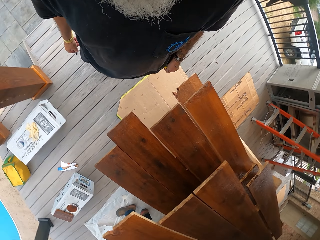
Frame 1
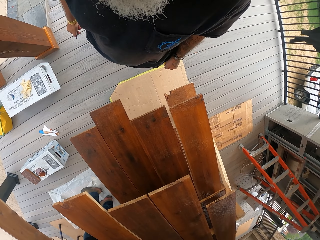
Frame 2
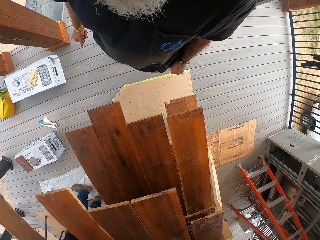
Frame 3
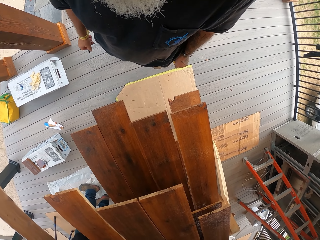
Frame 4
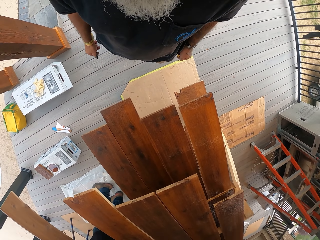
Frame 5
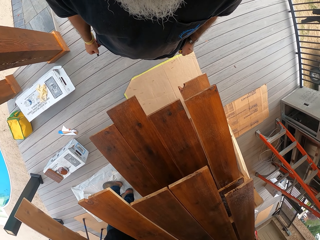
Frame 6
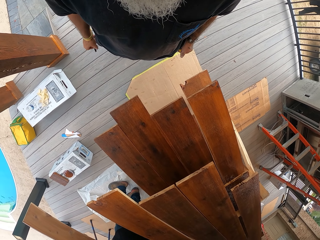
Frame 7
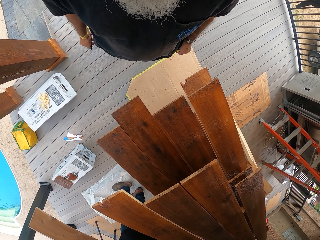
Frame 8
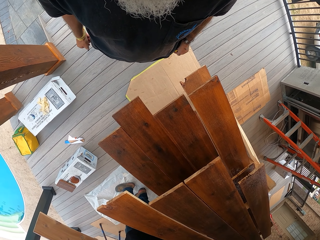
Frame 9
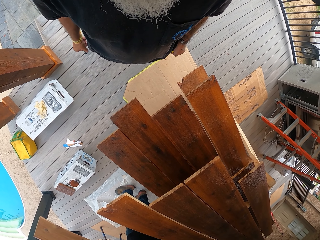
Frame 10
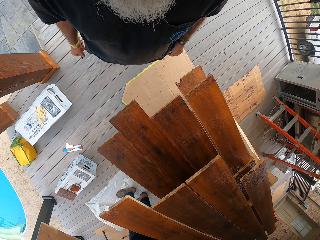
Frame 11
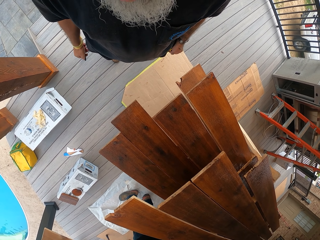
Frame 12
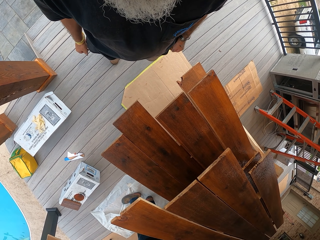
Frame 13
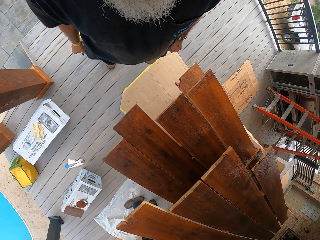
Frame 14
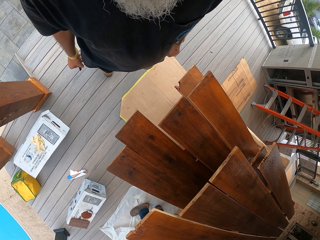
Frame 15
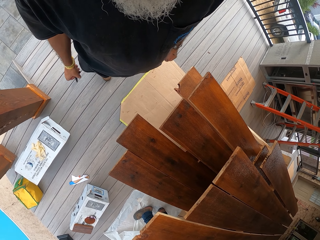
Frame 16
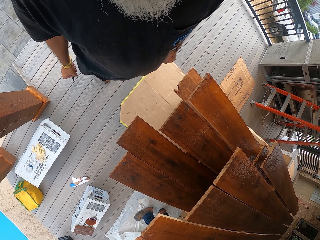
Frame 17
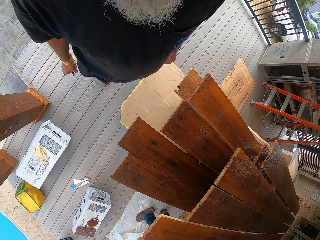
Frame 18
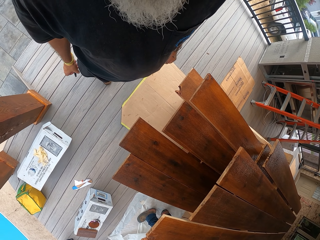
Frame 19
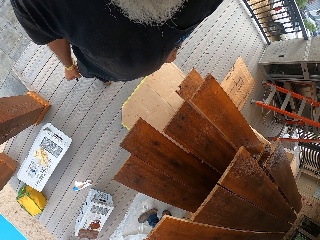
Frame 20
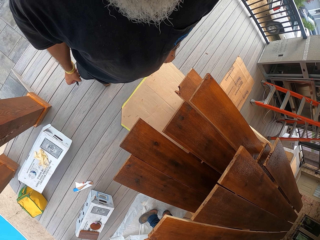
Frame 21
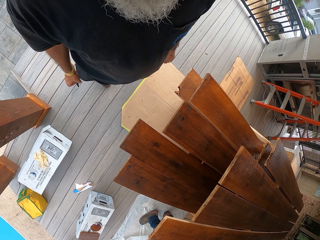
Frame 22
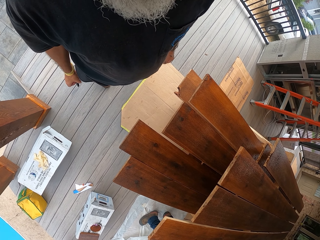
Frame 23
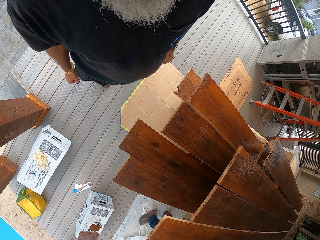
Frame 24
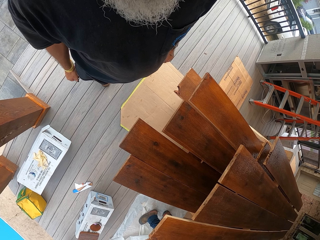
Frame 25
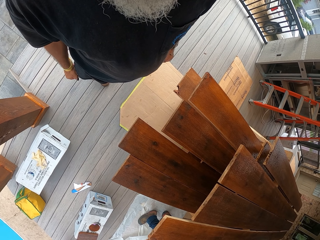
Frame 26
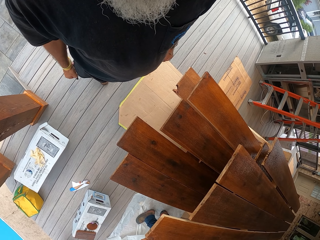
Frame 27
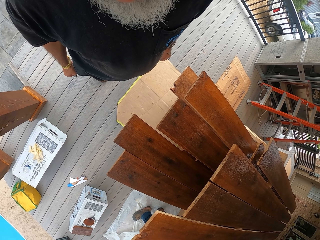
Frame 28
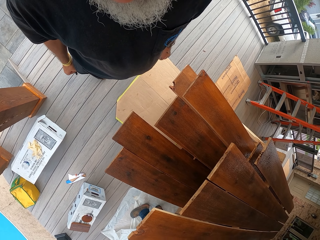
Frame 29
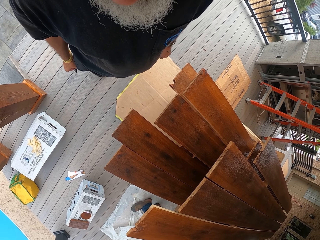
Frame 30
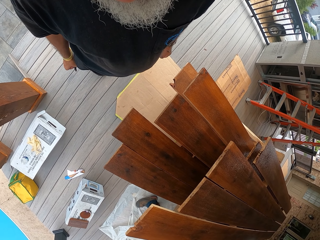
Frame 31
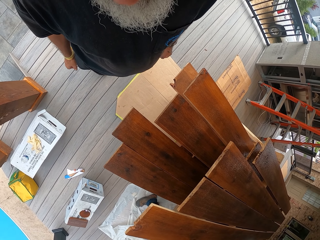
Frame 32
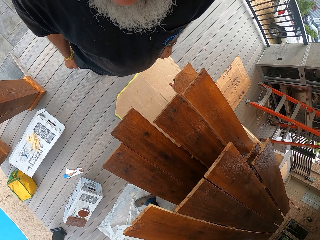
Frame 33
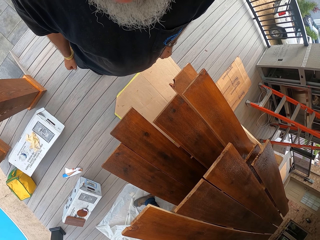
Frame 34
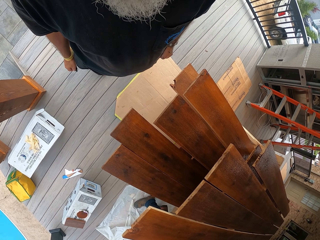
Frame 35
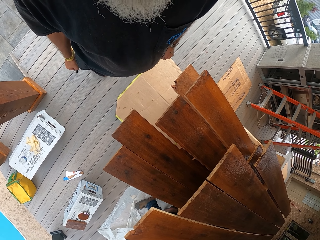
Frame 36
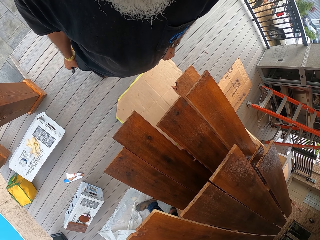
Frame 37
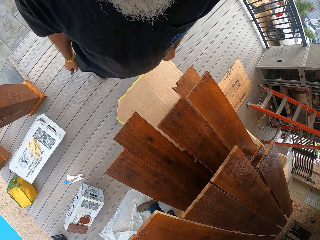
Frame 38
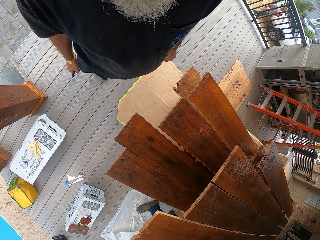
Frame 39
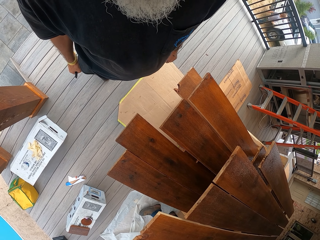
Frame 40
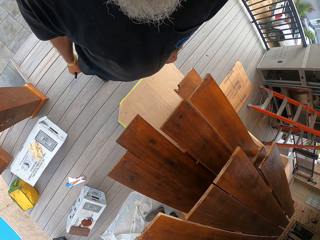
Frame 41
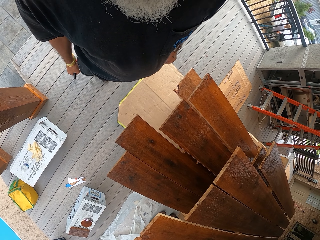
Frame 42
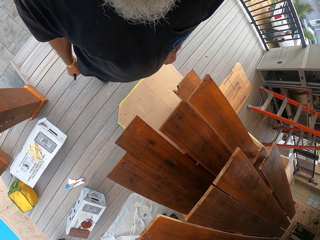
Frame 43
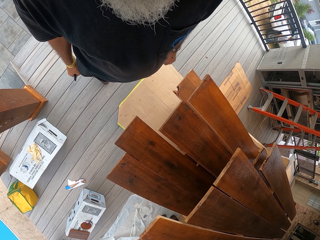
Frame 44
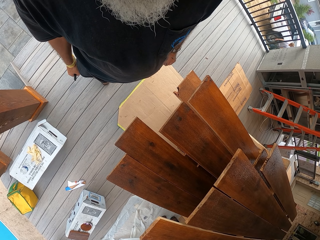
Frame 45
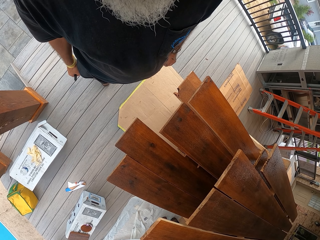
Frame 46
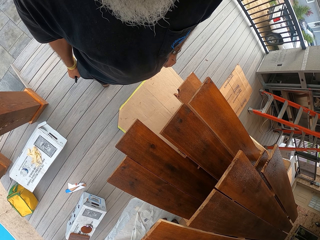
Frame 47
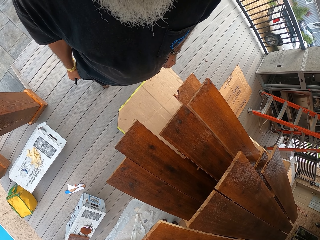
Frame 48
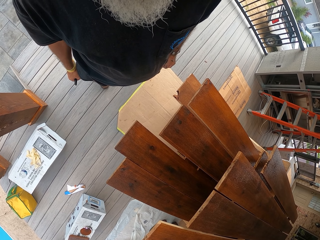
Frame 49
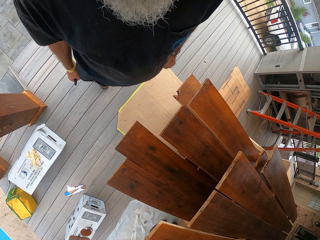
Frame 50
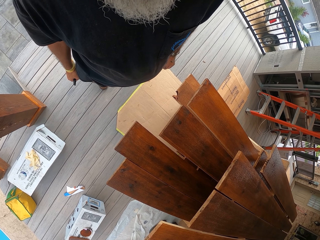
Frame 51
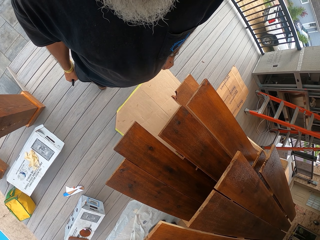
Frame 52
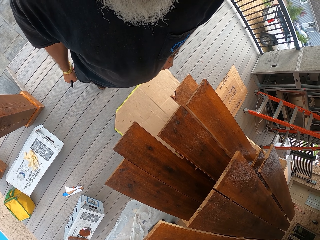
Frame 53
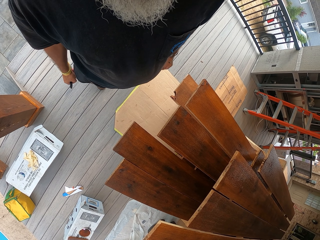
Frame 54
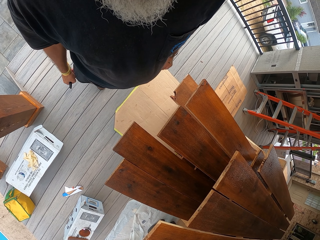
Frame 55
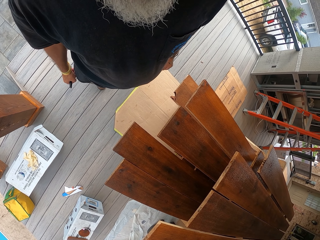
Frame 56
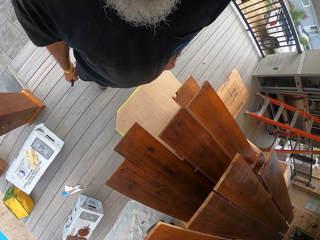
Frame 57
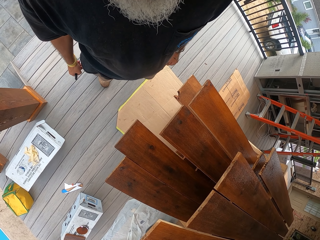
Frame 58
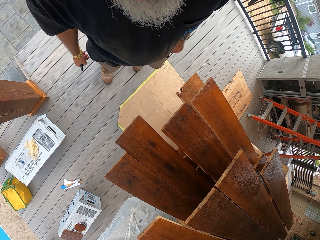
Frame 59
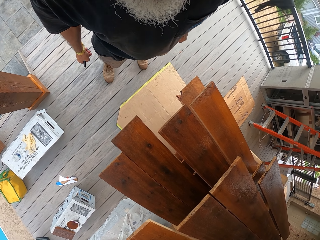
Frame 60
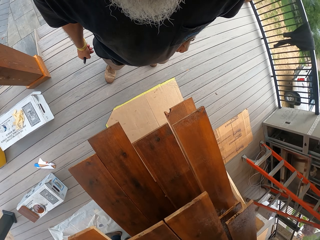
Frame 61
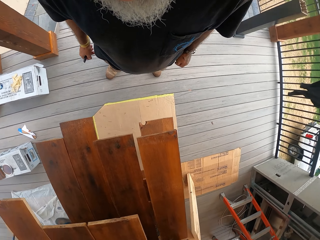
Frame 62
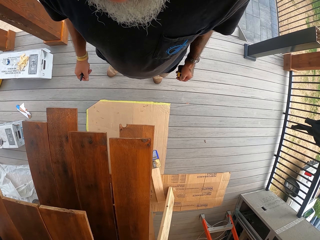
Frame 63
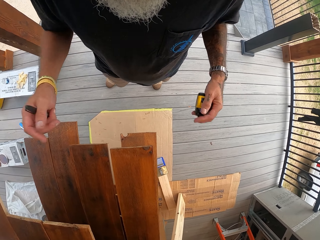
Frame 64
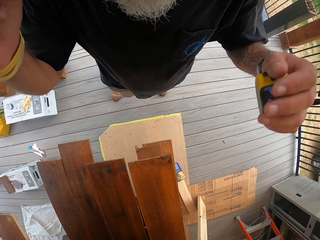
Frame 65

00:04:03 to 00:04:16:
The camera wearer stares at a man.

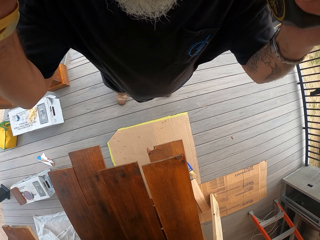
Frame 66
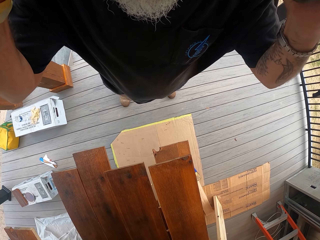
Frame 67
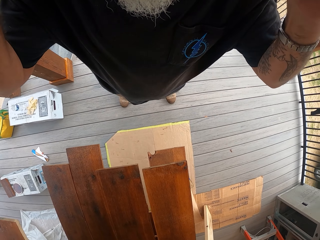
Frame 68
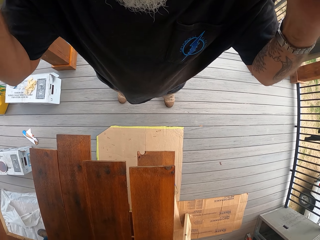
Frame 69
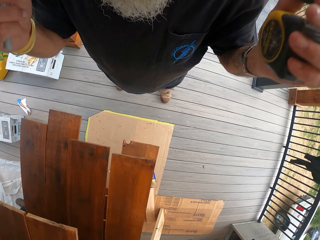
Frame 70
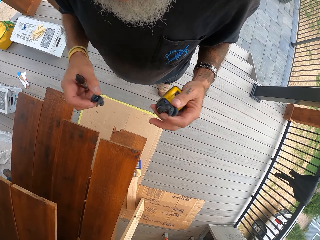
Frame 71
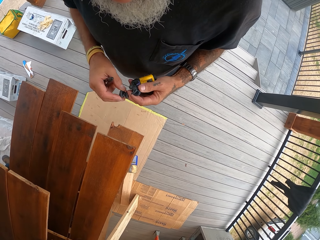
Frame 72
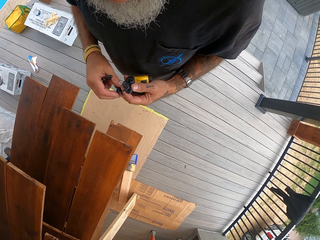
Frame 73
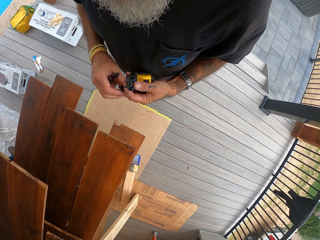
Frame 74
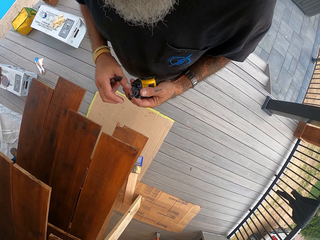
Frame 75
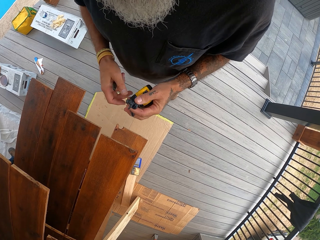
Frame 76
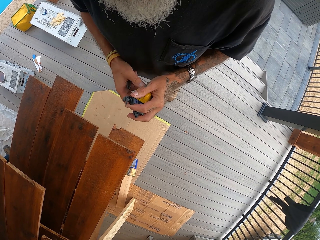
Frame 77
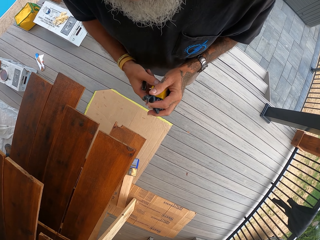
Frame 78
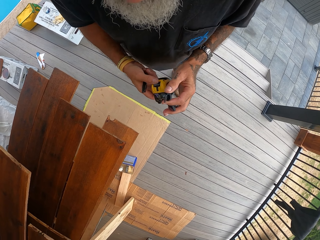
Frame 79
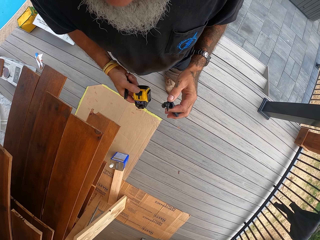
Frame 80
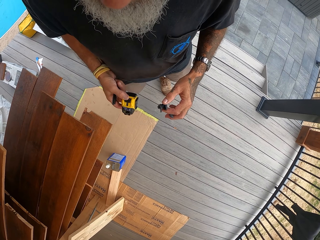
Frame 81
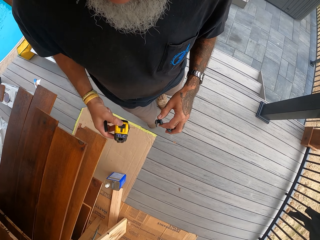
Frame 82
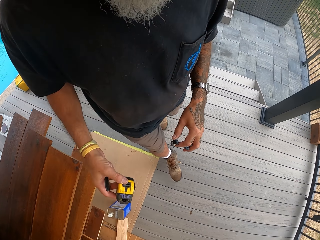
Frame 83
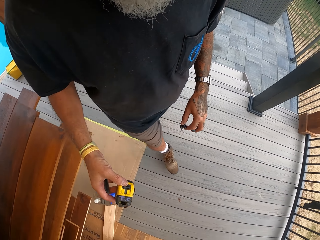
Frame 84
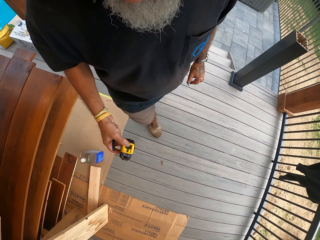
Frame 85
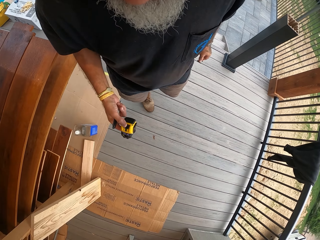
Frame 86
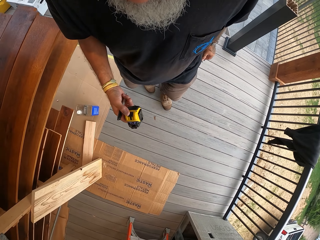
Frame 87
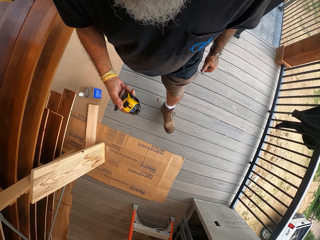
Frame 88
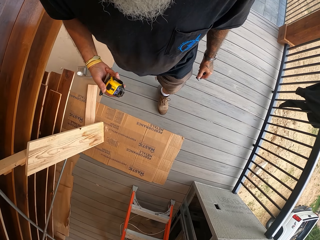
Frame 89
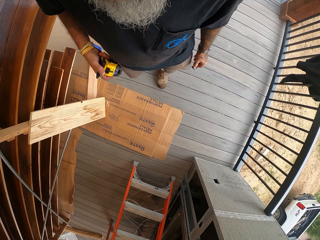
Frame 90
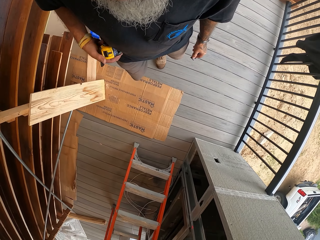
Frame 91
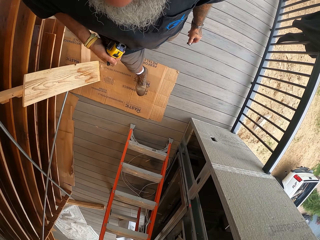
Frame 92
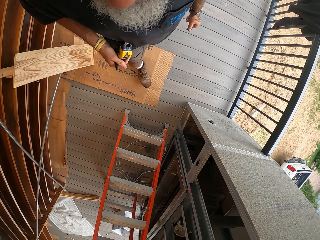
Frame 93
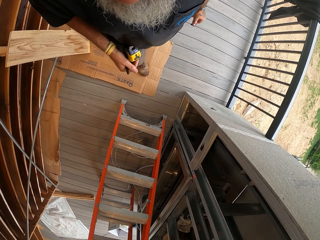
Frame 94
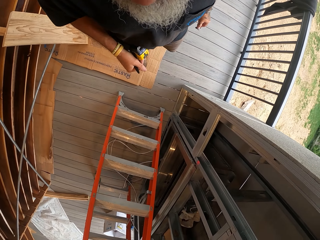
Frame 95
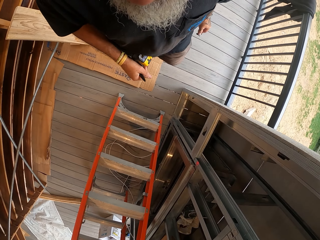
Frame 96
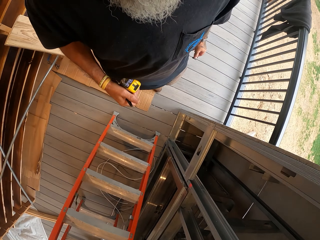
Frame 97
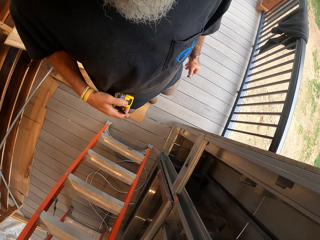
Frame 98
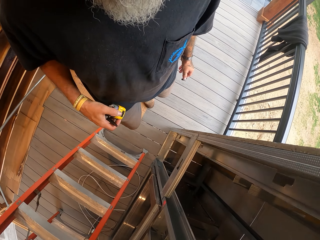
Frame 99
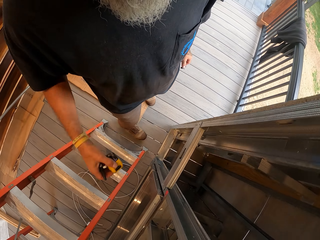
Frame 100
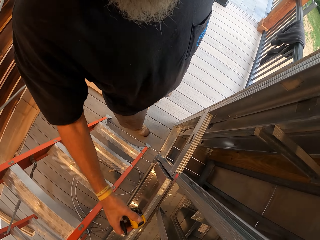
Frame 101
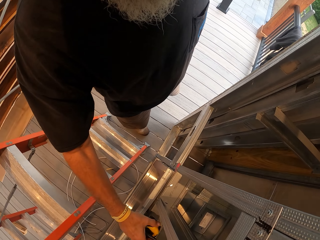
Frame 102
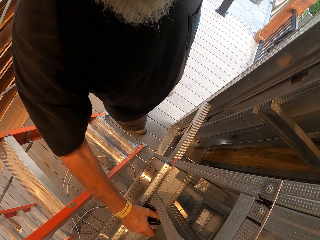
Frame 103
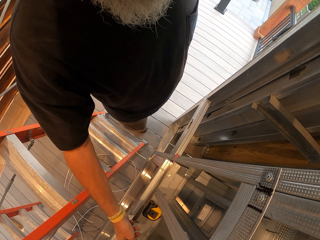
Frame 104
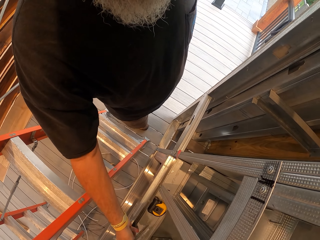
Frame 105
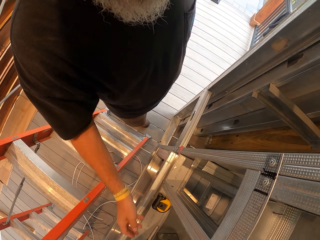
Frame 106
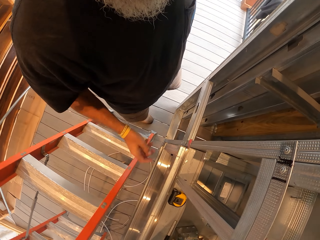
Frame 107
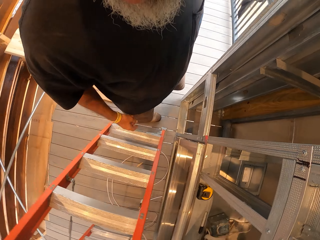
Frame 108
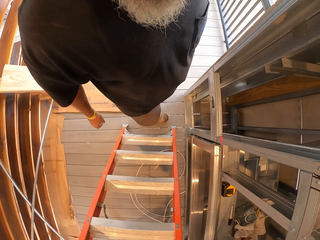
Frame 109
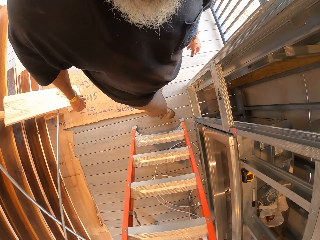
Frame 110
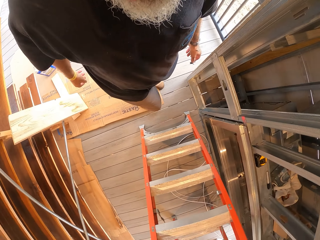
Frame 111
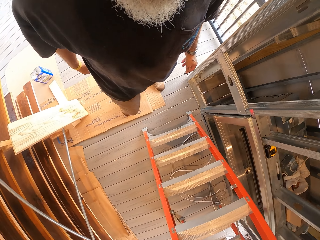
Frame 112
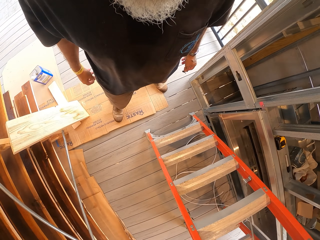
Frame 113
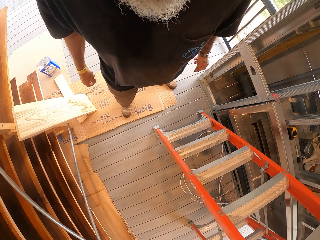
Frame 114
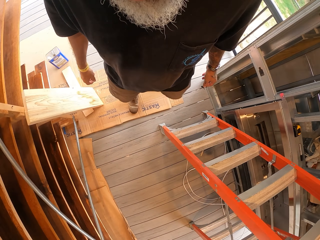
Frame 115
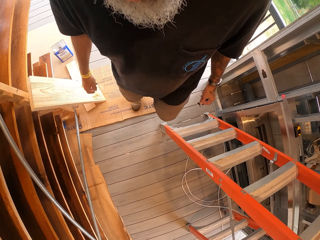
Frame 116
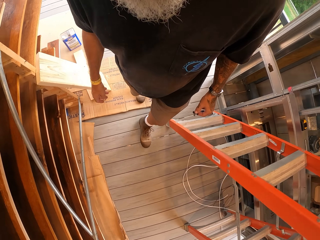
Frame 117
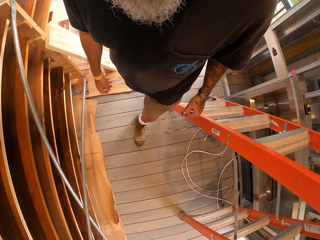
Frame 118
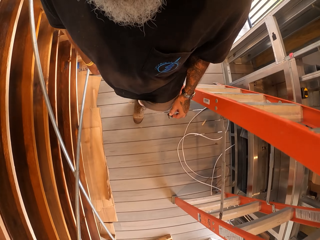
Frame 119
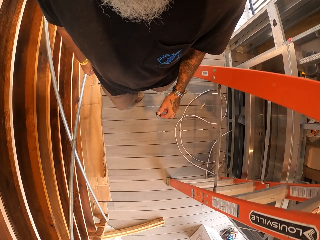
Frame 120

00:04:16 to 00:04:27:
The camera wearer walks in the house. They put the tape measure into the shelf. They drop the construction pen in the shelf.
